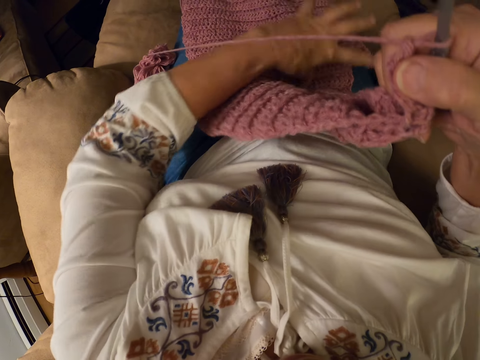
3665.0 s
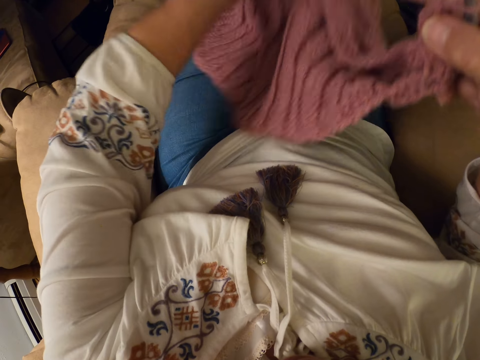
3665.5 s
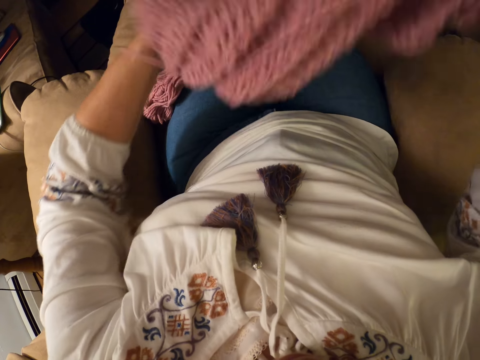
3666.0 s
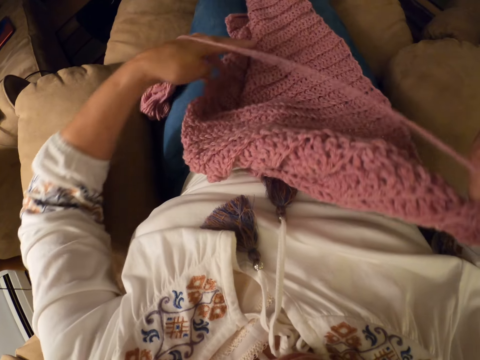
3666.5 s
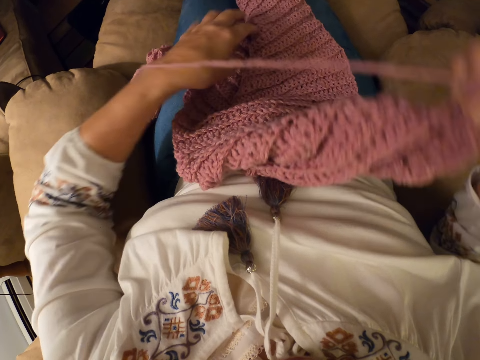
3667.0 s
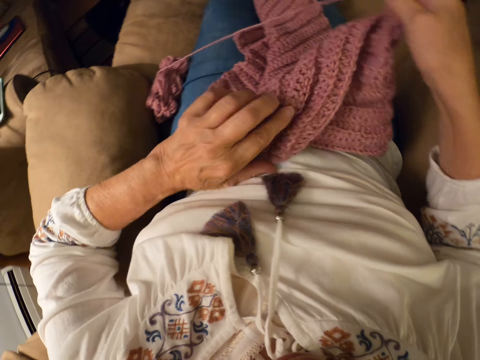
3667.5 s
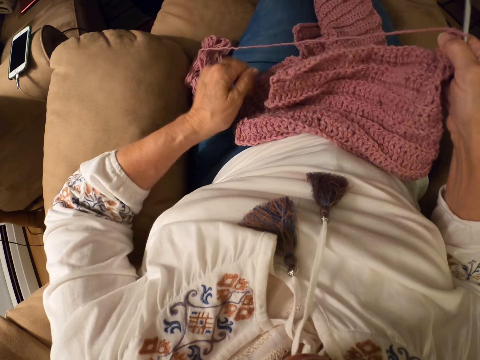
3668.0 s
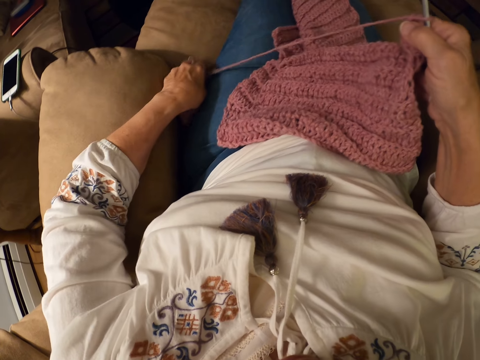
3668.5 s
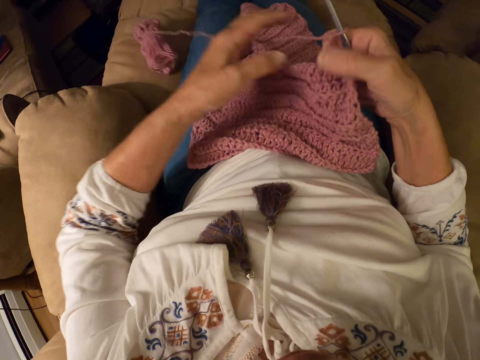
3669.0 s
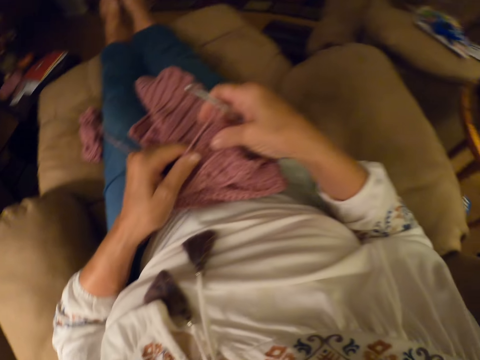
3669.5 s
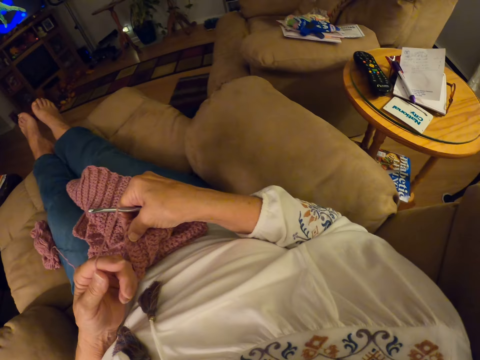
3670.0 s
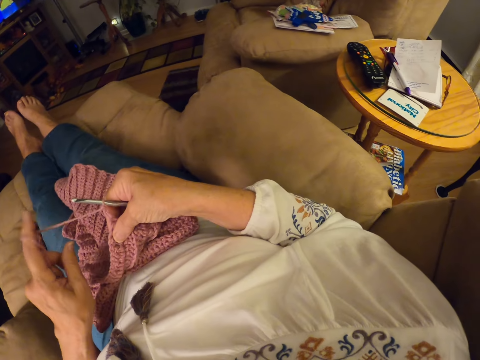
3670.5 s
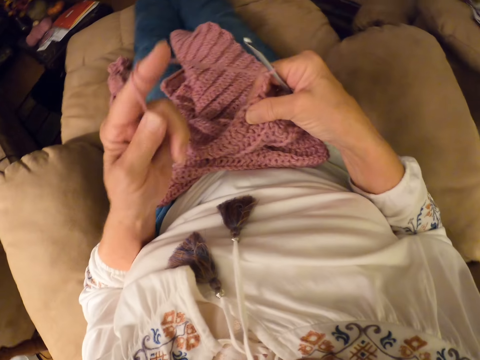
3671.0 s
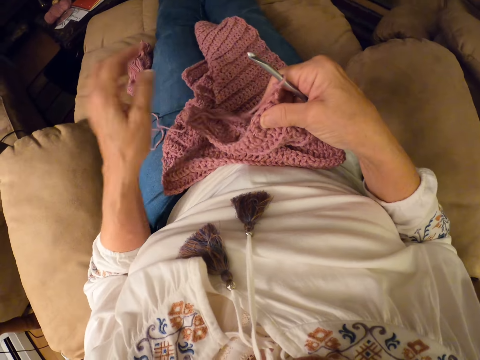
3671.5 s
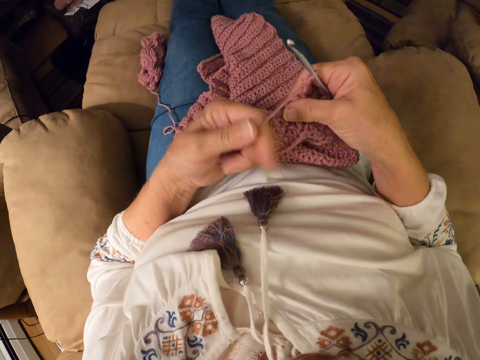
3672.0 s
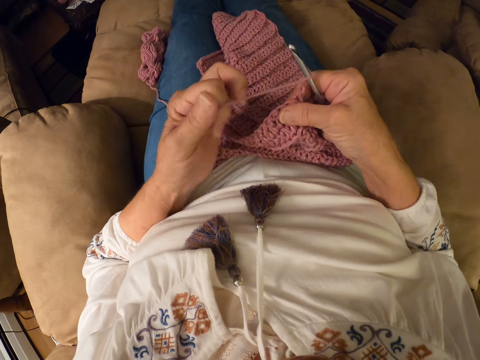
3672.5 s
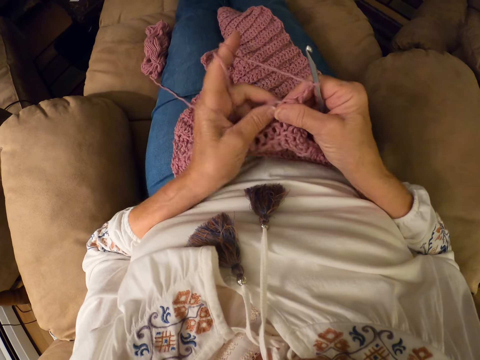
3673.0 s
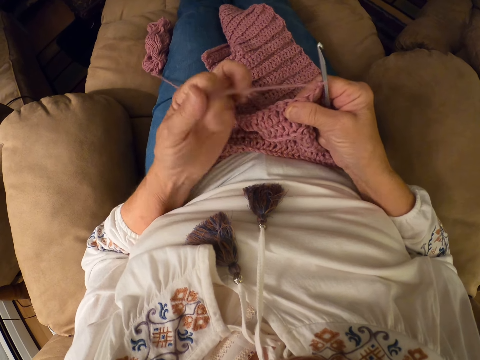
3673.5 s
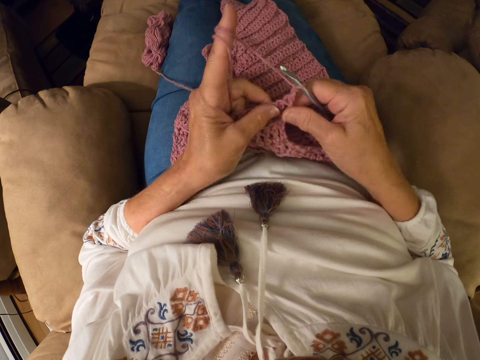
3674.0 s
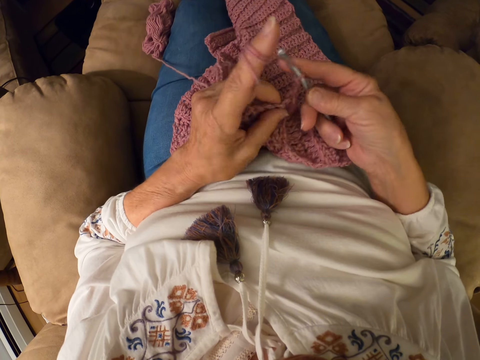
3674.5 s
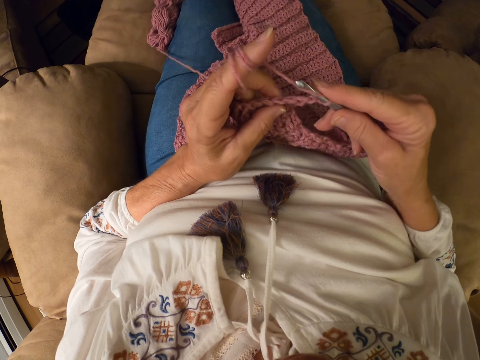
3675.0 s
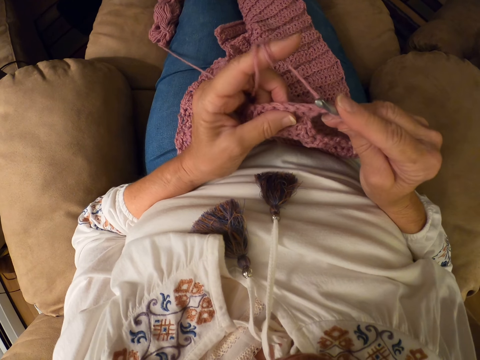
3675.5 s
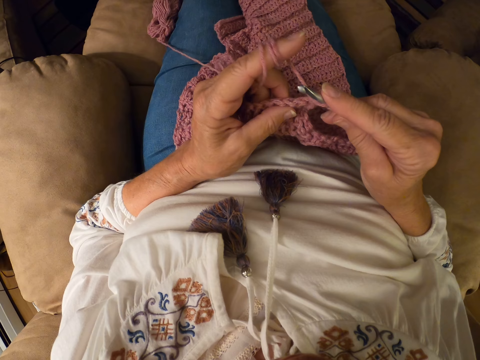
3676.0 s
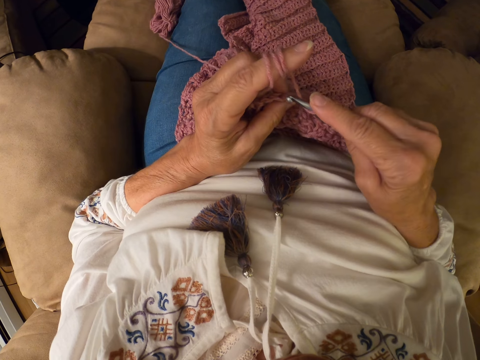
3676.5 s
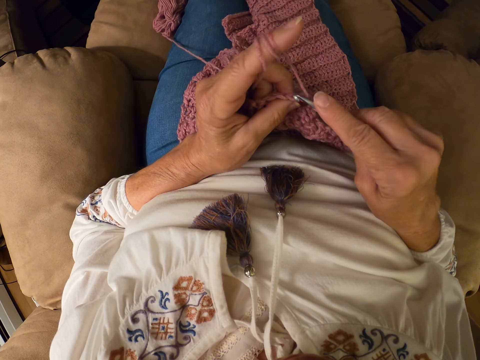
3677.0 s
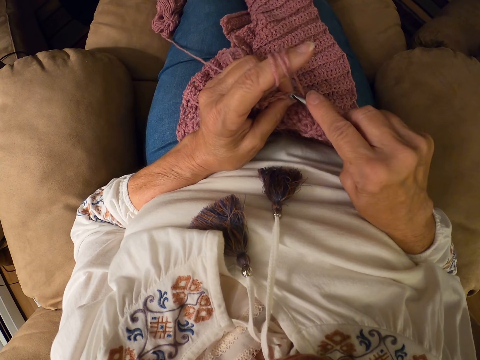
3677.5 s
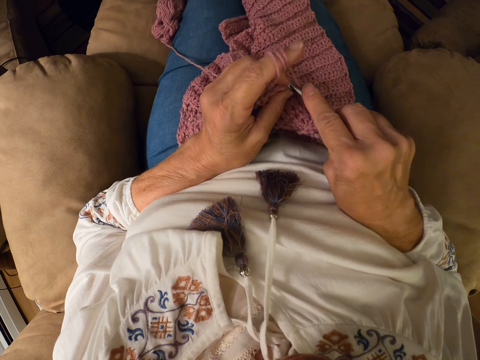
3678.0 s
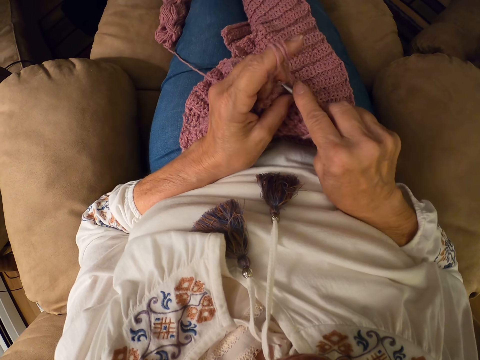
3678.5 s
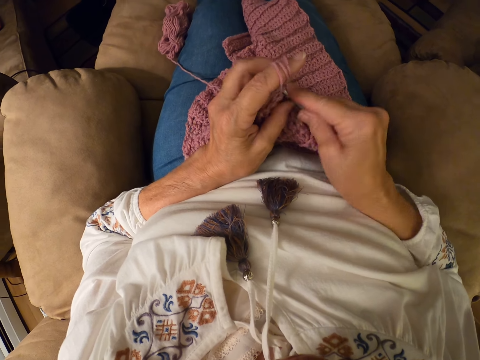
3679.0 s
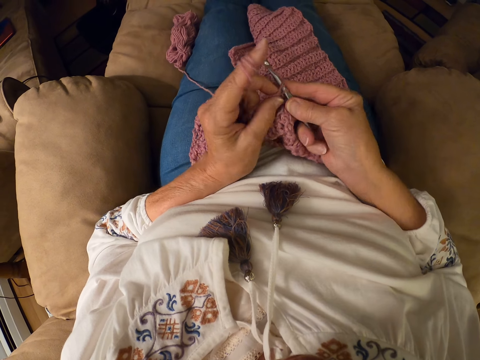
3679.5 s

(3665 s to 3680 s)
The camera wearer removes the yarn on her left index finger. She adjusts the crochet on her lap. She lifts the scarf, puts the scarf on the lap and touches the scarf. She touches the scarf again. She picks the yarn on the chair with her left hand. She pushes the thread down. She drops the yarn on the chair. She touches the scarf and passes the scarf to the right hand. She winds the yarn on her left index finger. She puts the thread down. She rolls the thread on the finger. She touches the thread. She rolls the thread on the finger. She touches the scarf and passes the scarf to the left hand. She crochets the yarn with the crochet hook.

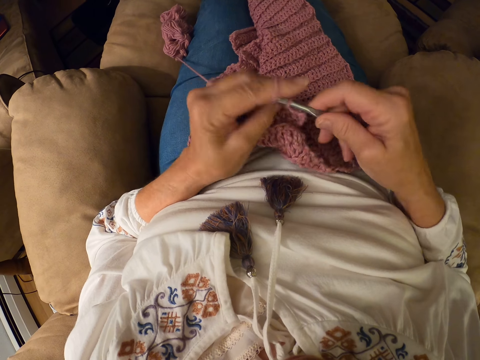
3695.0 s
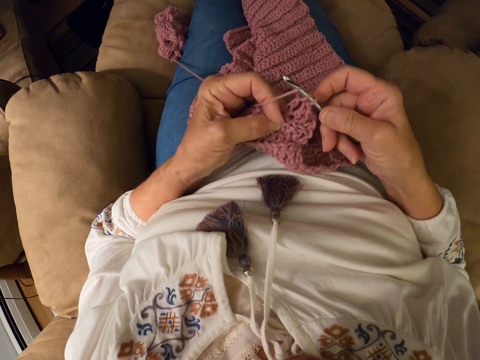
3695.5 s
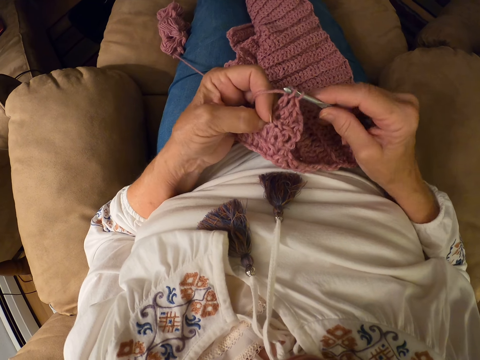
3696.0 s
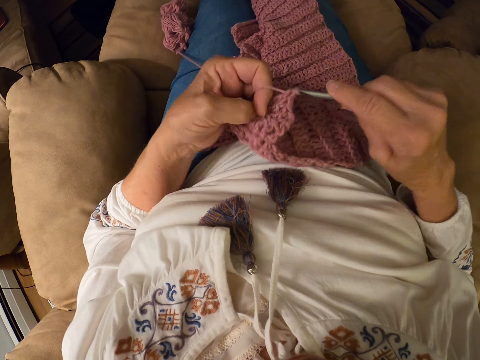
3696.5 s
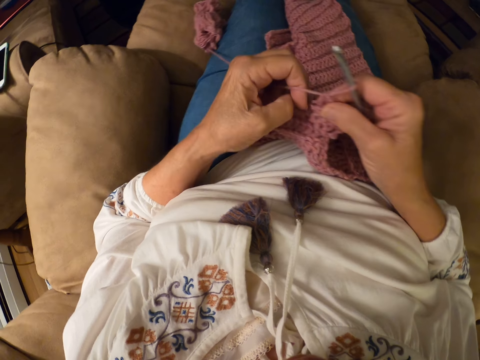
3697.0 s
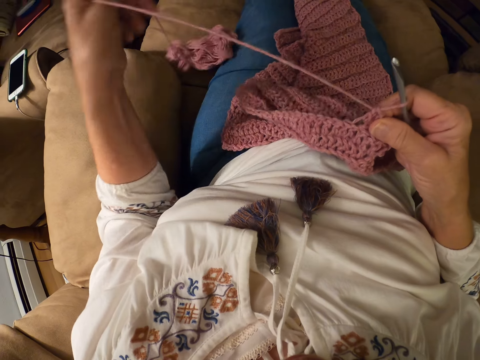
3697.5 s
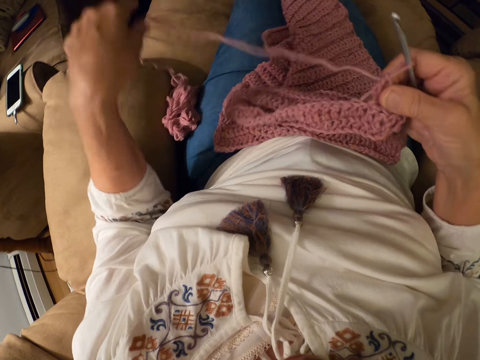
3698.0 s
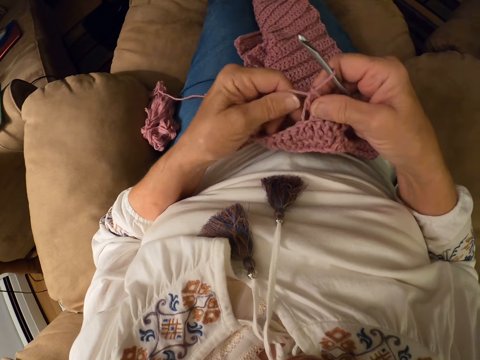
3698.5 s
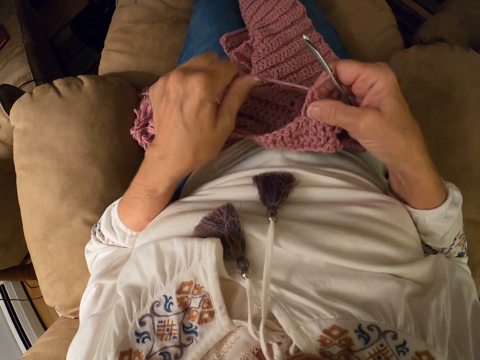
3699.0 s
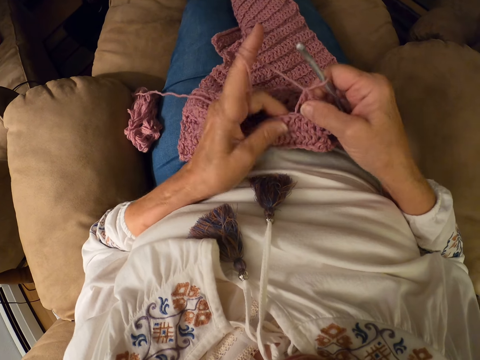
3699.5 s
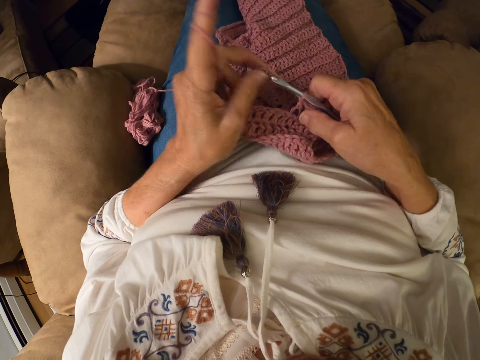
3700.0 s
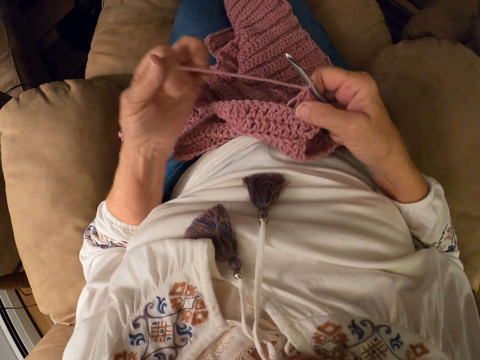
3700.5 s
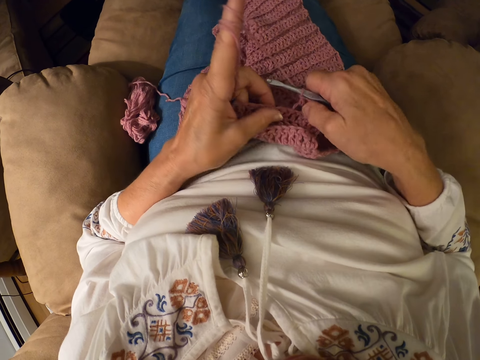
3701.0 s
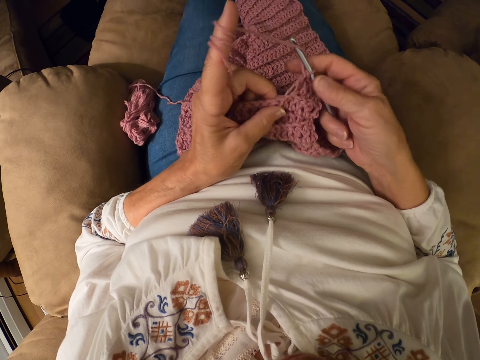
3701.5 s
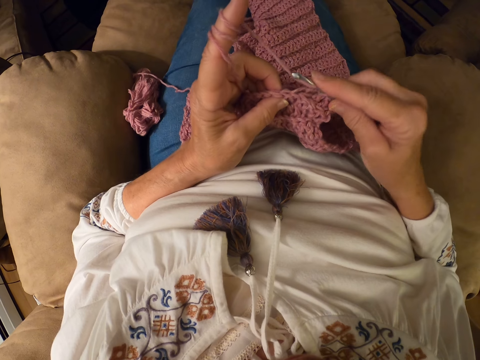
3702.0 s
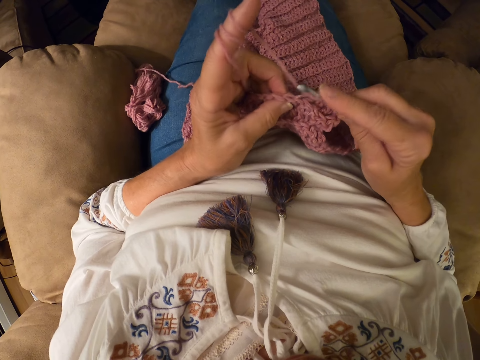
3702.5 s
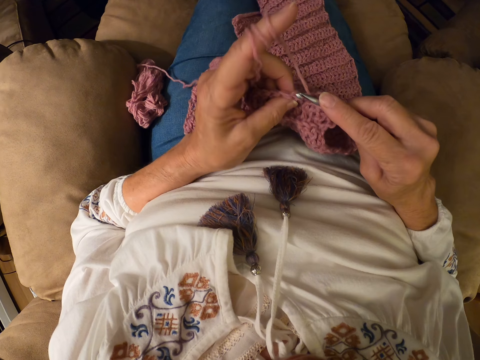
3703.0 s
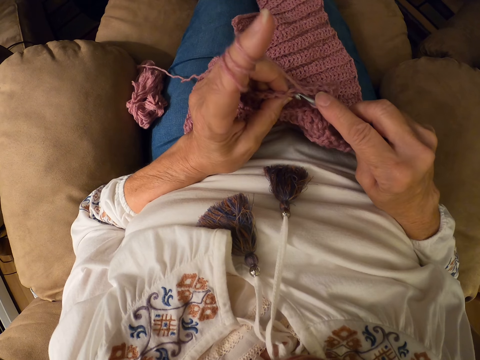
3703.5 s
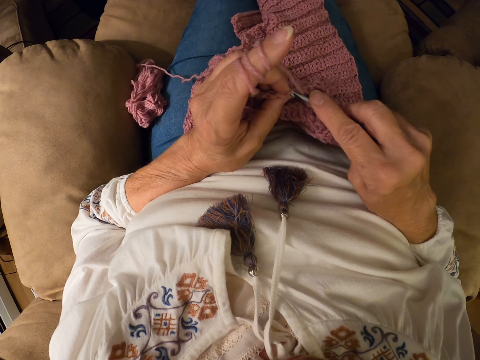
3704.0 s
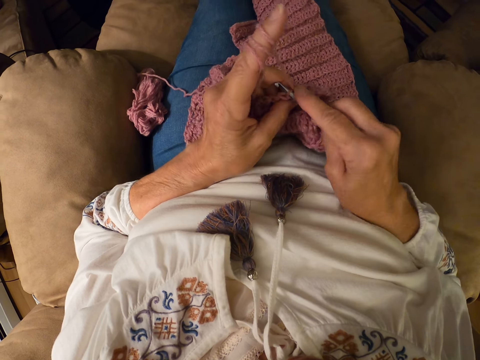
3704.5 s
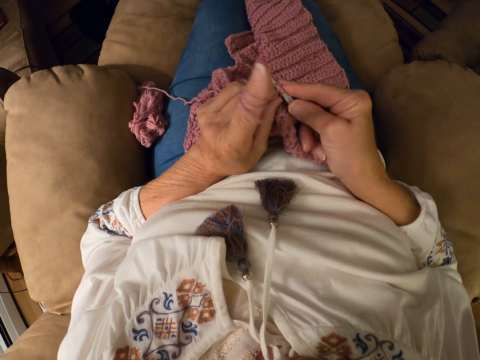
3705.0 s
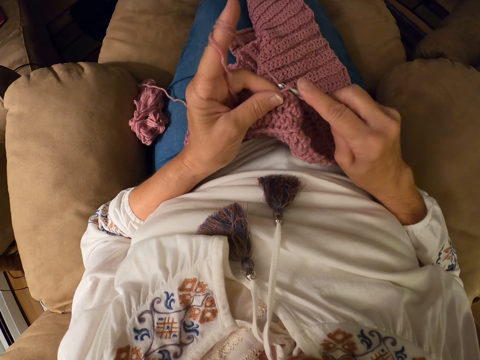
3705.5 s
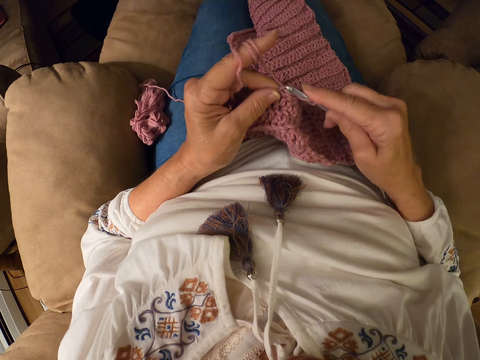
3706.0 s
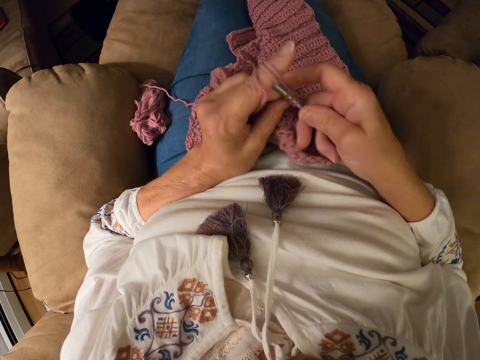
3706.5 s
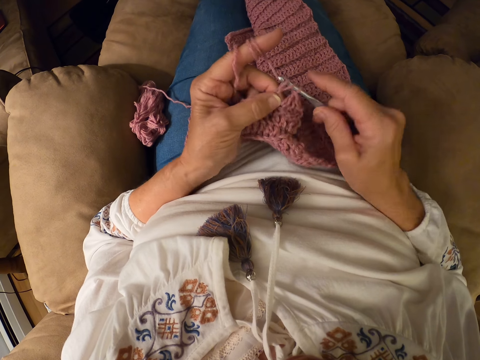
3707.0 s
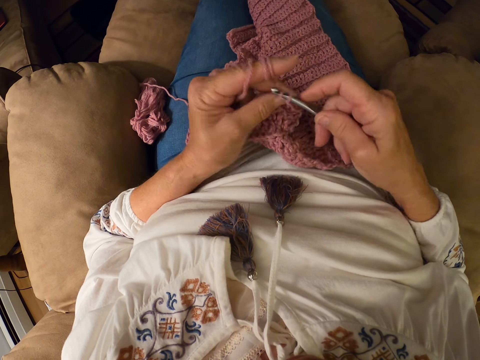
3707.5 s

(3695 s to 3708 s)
The camera wearer passes the scarf to the right hand. She straightens the thread. She holds the crochet with her right hand. She pulls the yarn with her left hand. She puts the thread on the seat. She winds the yarn on her left index finger. She touches the scarf. She rolls the thread on the scarf. She touches the scarf. She crochets the yarn with the crochet hook.
